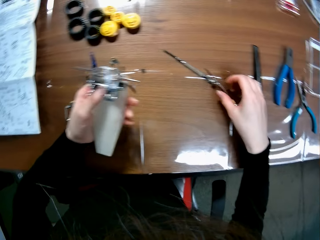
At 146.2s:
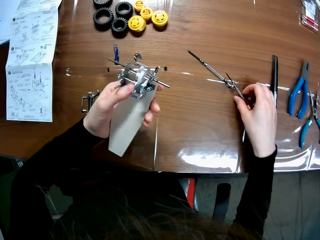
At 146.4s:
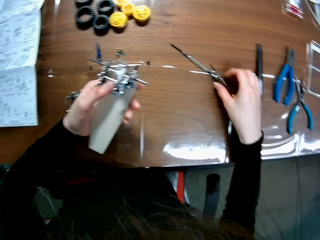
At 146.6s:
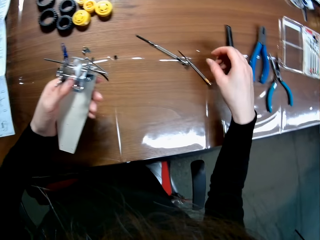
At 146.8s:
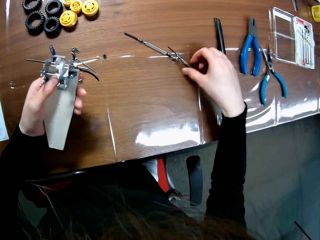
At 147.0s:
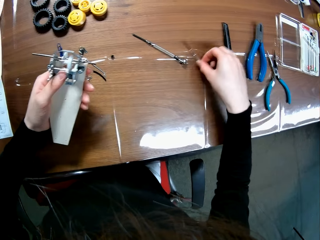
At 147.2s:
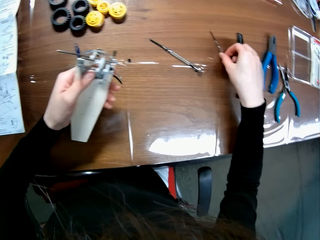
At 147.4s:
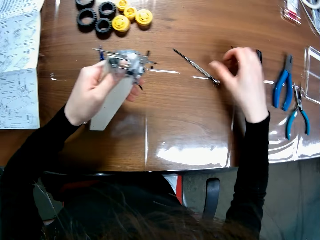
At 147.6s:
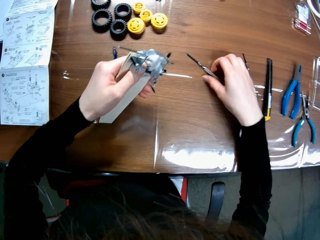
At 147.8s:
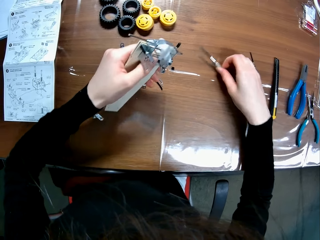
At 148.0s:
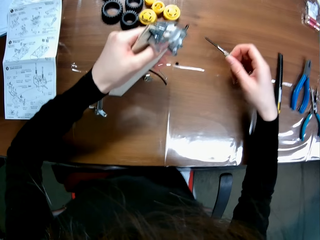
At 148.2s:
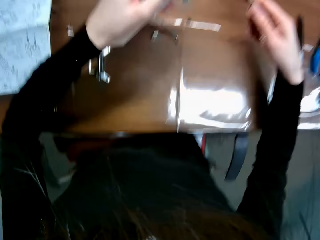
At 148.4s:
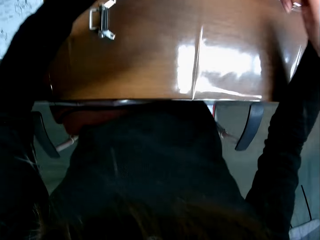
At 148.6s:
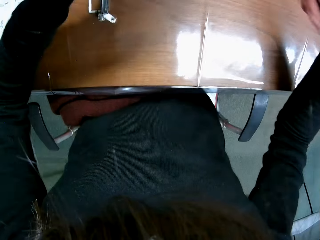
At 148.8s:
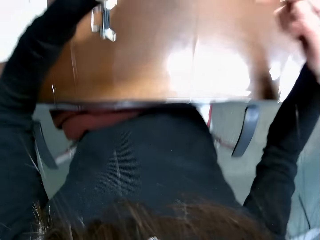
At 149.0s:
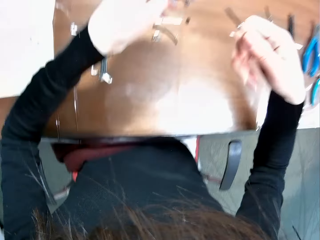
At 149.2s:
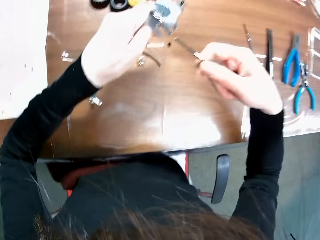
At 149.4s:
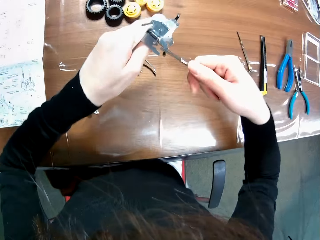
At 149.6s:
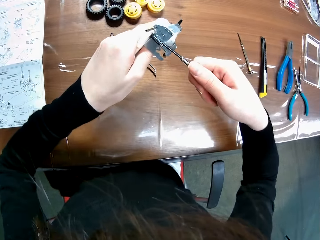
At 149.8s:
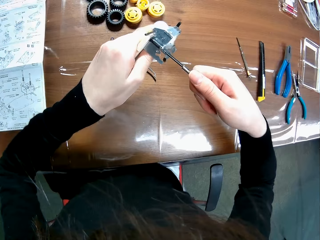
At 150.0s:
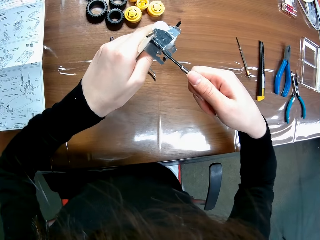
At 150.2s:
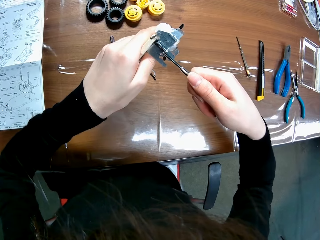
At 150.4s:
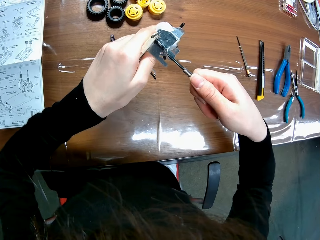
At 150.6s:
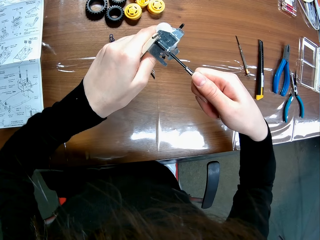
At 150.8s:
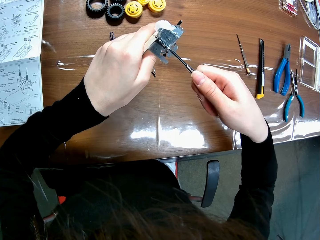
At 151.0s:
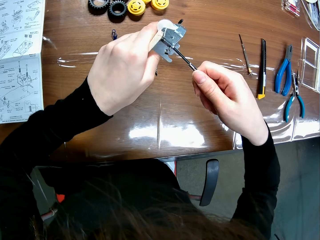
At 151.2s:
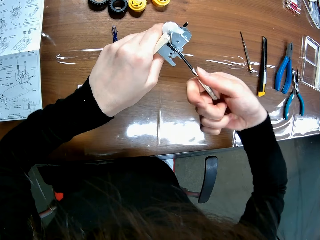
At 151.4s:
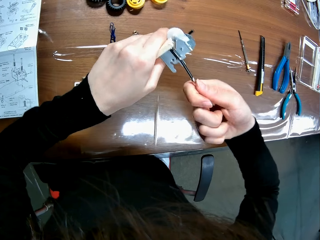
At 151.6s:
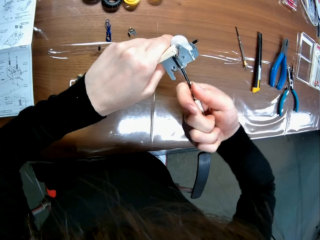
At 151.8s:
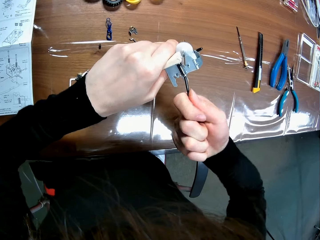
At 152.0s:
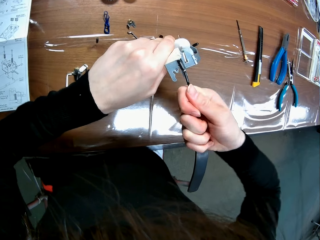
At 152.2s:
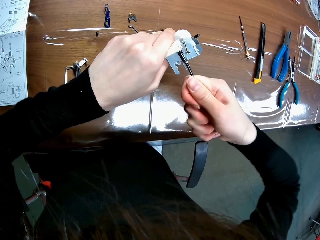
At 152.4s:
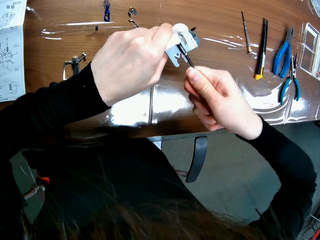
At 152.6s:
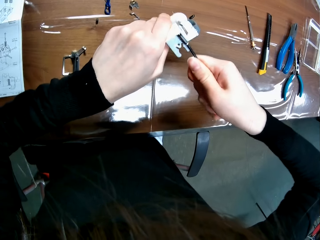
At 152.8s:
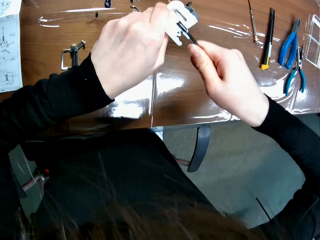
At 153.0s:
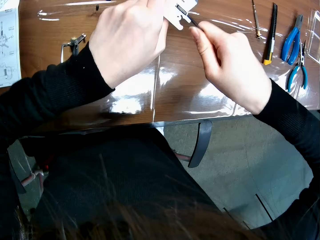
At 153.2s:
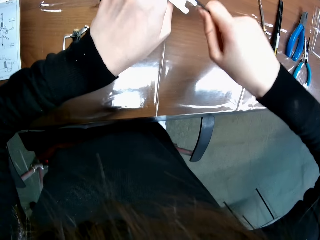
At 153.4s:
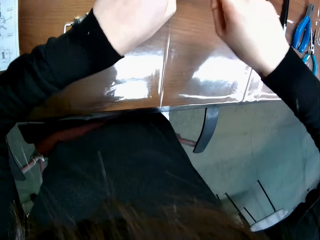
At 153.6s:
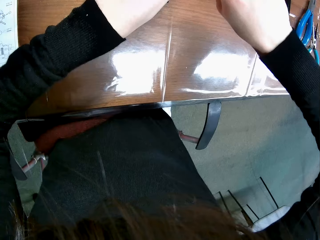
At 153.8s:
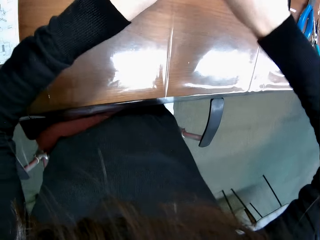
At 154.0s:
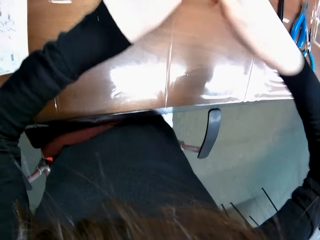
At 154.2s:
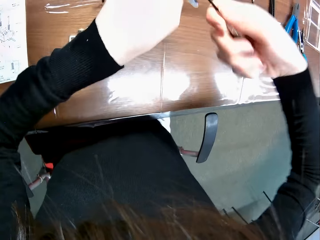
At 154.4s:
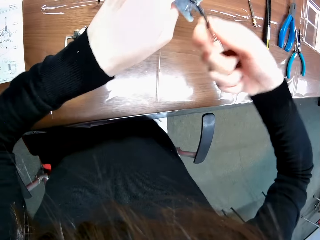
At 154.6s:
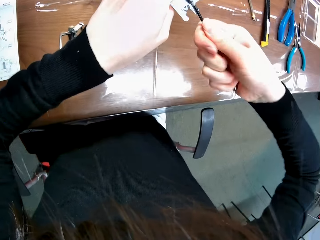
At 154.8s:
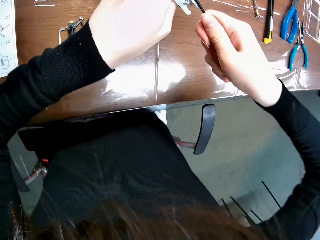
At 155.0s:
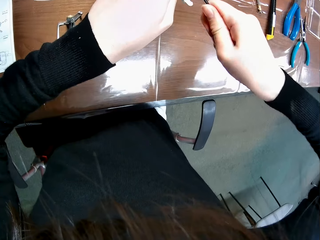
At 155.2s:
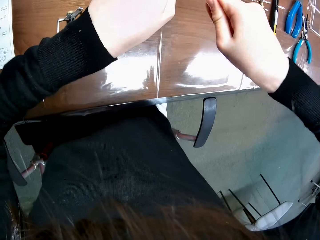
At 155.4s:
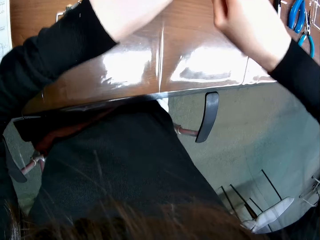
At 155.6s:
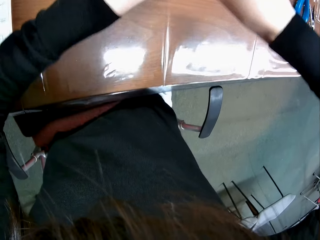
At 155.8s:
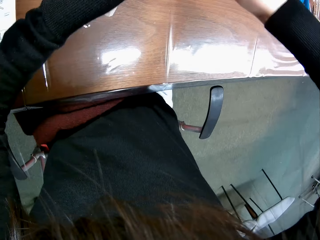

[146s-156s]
The camera wearer picks the screwdriver. They put the screwdriver on the table. They pick up the screwdriver from the table. They fix the toy chassis. They tighten a bolt on the mechanical model.

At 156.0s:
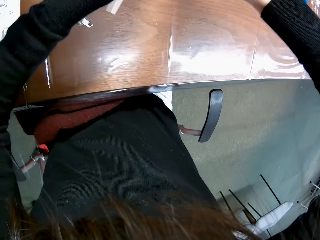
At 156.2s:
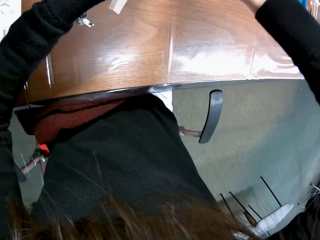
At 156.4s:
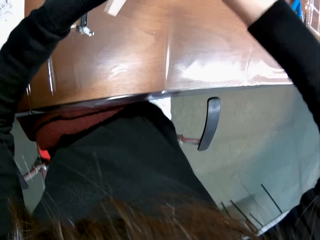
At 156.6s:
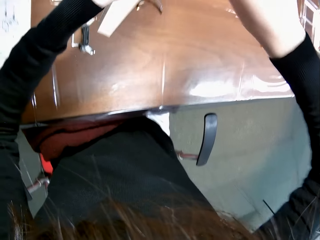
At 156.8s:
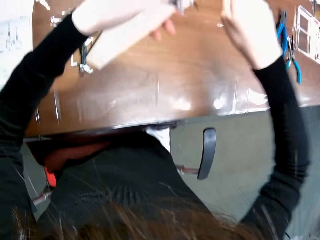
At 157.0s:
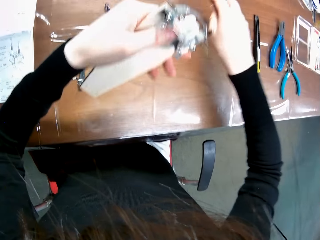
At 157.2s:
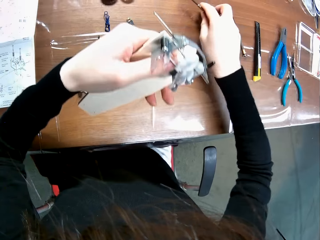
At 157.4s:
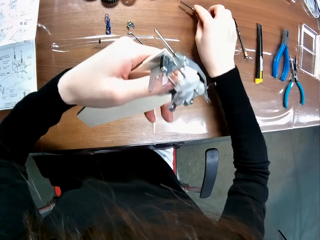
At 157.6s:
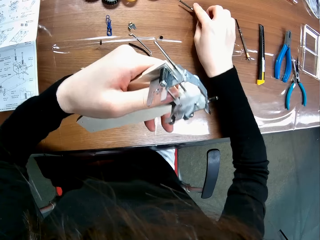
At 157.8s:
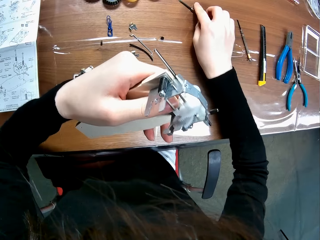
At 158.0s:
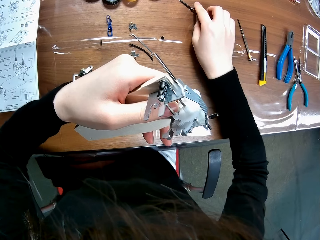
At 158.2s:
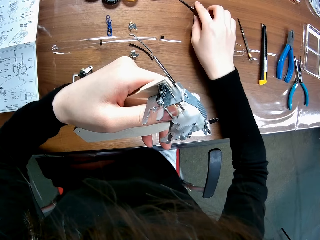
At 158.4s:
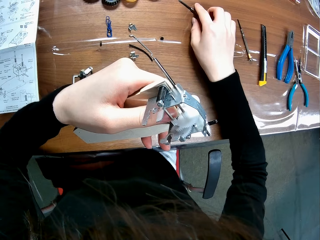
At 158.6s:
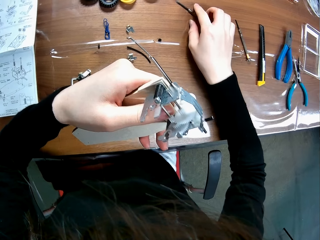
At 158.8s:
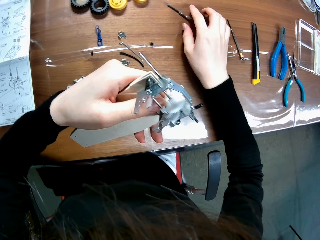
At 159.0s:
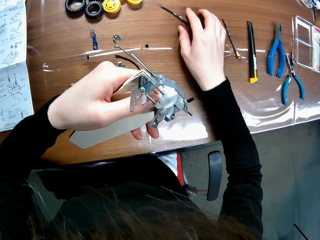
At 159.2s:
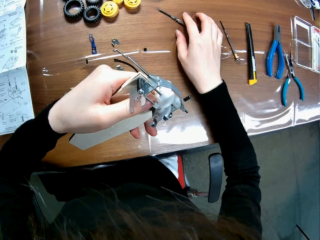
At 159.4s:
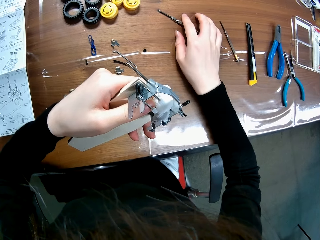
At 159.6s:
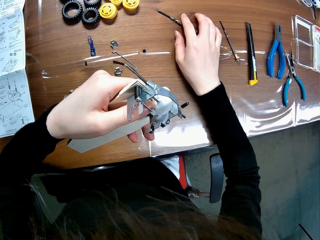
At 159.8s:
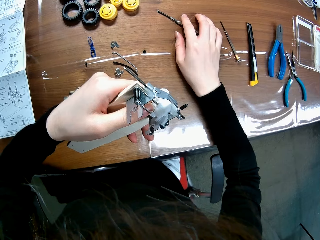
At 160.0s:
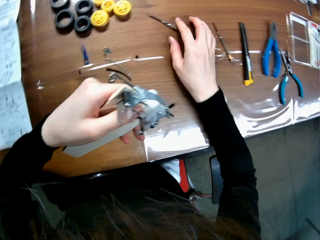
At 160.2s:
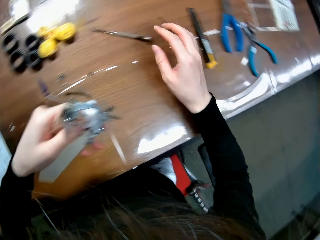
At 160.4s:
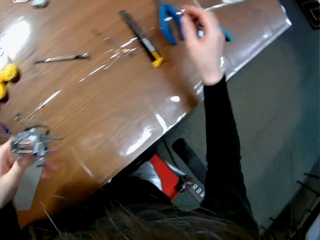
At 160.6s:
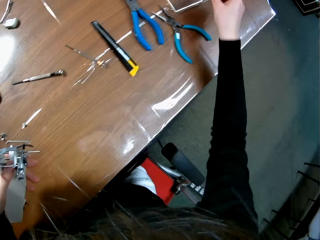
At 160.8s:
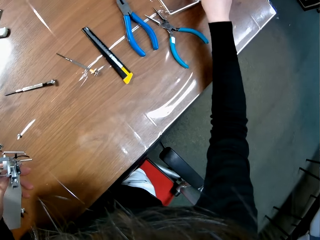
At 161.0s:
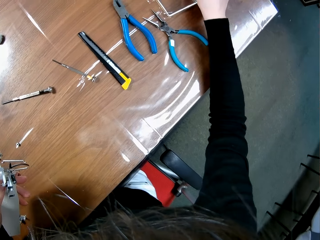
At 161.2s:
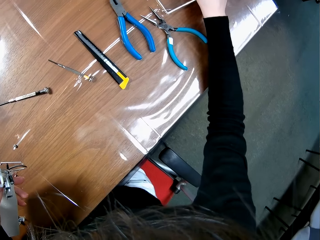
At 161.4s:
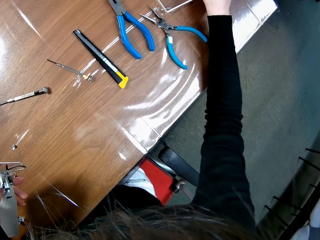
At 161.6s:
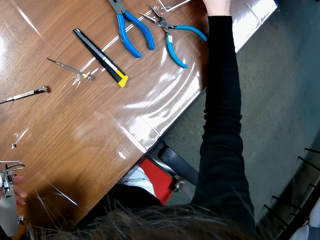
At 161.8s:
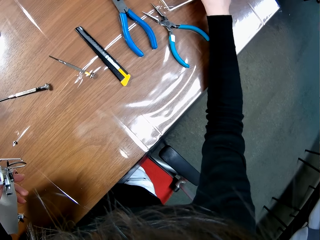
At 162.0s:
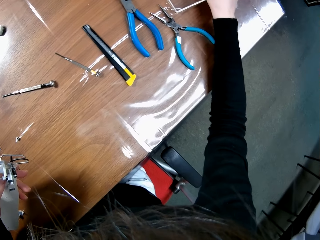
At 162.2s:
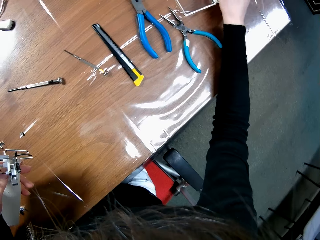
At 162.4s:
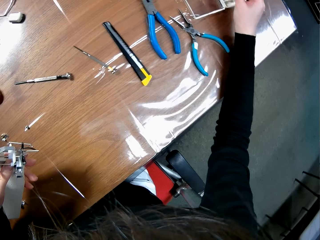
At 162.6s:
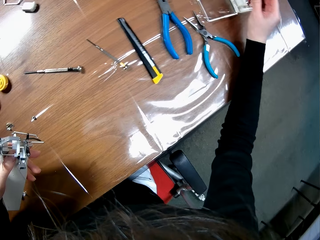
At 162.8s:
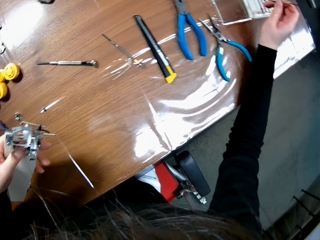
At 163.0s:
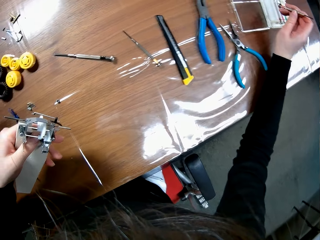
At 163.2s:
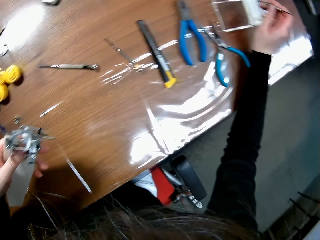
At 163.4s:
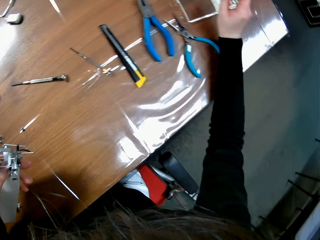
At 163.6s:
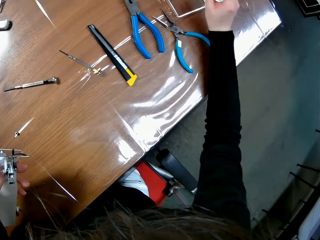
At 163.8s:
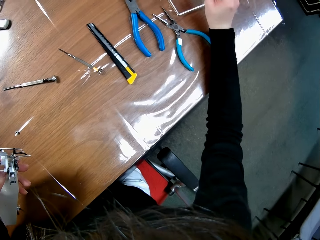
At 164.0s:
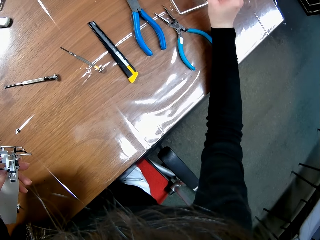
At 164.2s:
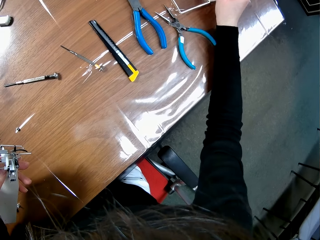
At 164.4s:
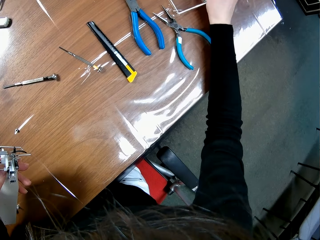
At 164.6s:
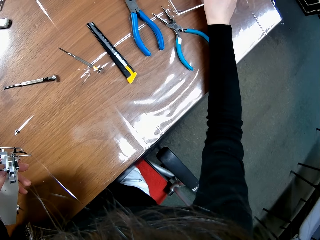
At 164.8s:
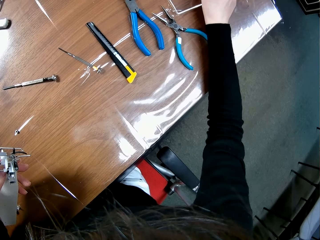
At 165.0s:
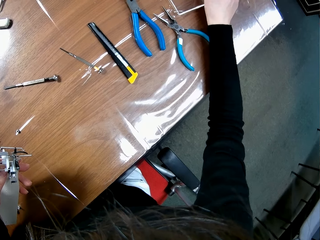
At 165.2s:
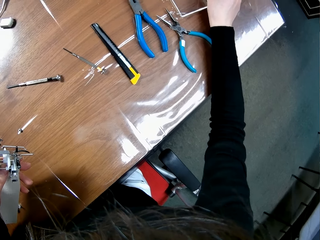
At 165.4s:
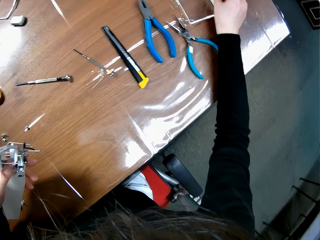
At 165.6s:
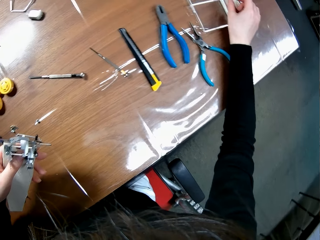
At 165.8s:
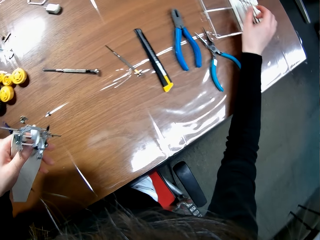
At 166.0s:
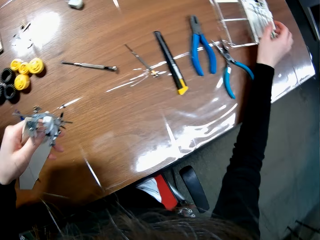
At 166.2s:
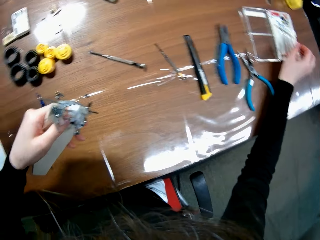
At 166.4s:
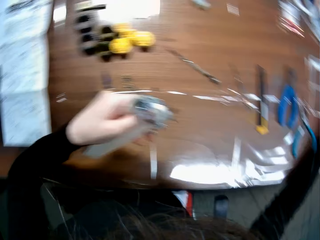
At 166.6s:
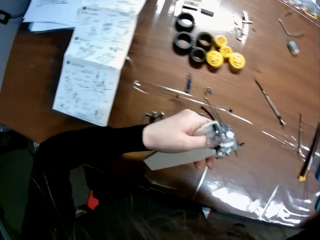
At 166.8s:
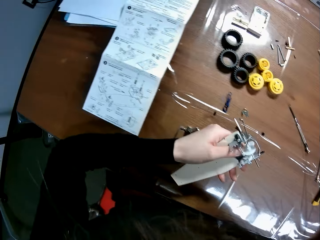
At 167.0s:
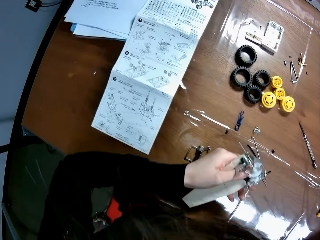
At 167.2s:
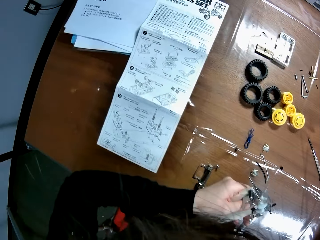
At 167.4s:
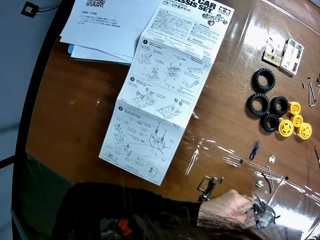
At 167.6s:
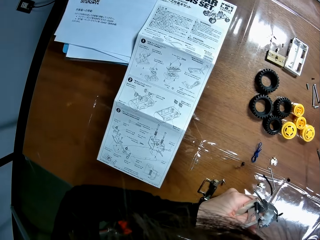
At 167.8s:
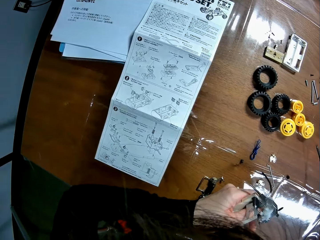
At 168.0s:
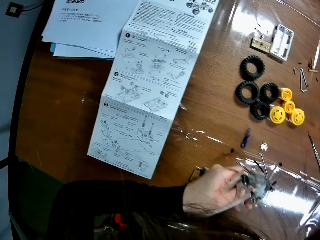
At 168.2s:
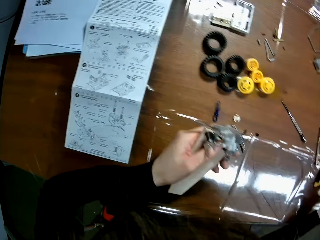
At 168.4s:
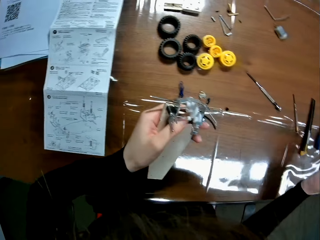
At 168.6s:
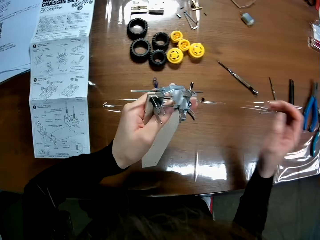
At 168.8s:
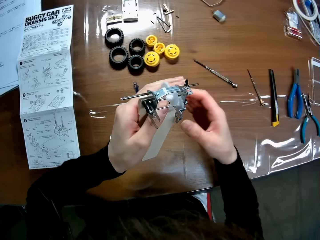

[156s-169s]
The camera wearer looks at the toy chassis. They drop the screwdriver on the table. They pick up another screwdriver from the screw set. They drop the screwdriver back in the screw set.
